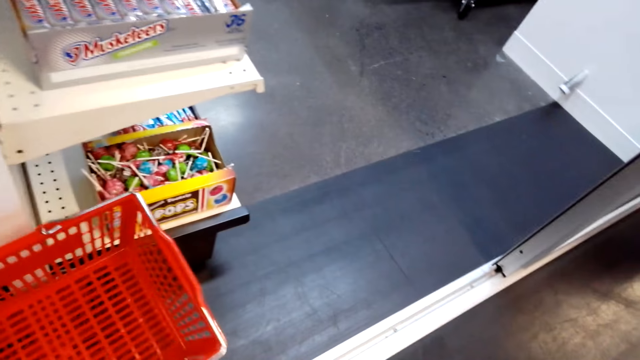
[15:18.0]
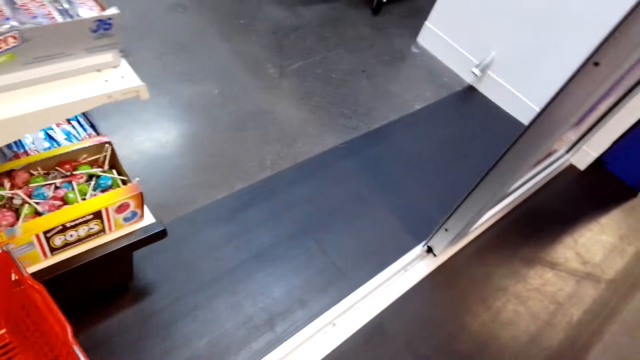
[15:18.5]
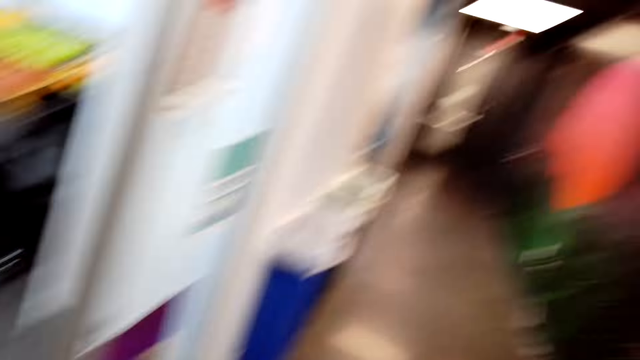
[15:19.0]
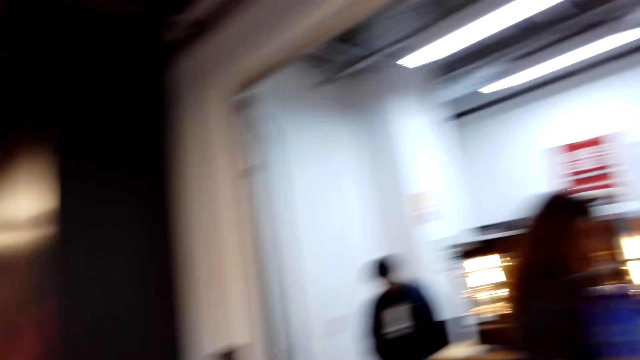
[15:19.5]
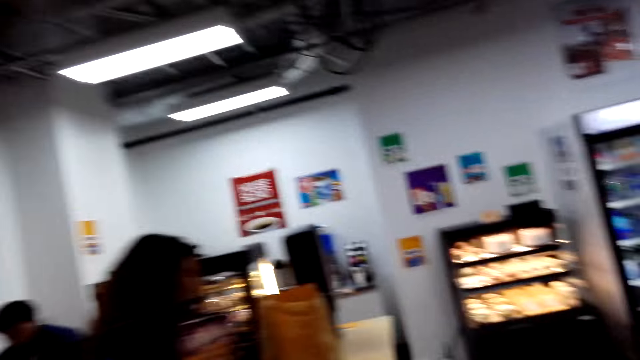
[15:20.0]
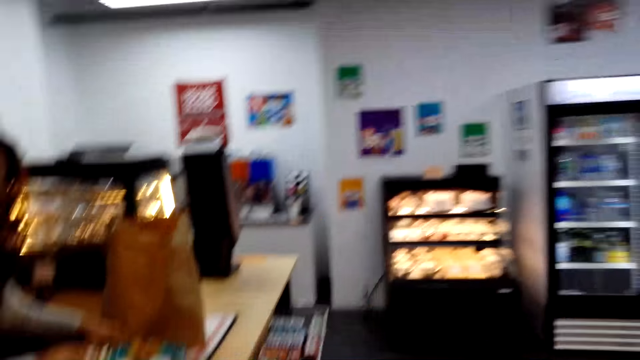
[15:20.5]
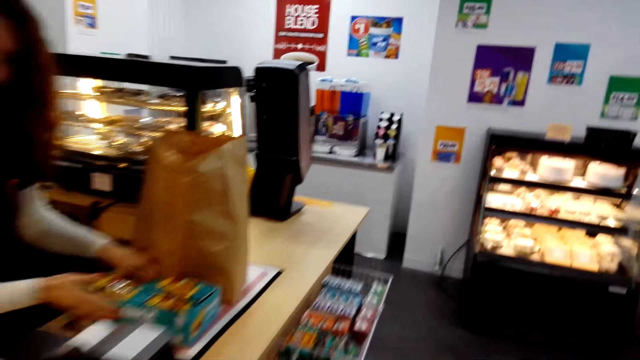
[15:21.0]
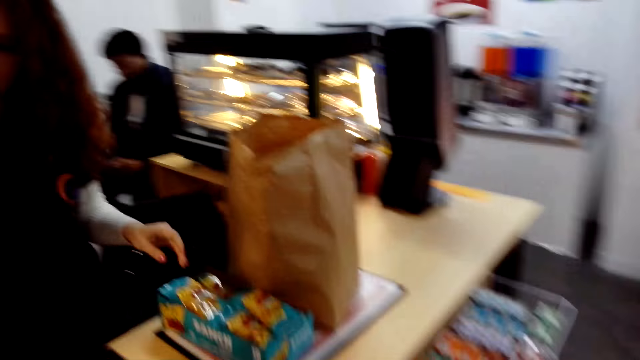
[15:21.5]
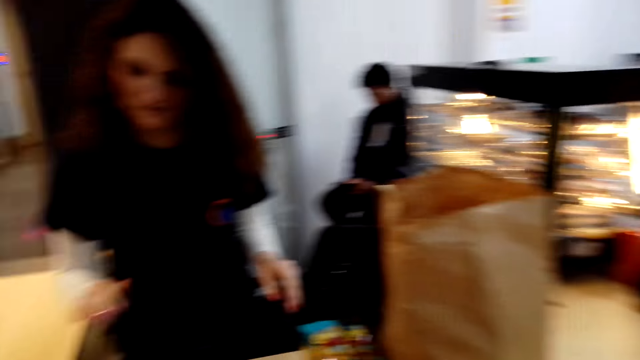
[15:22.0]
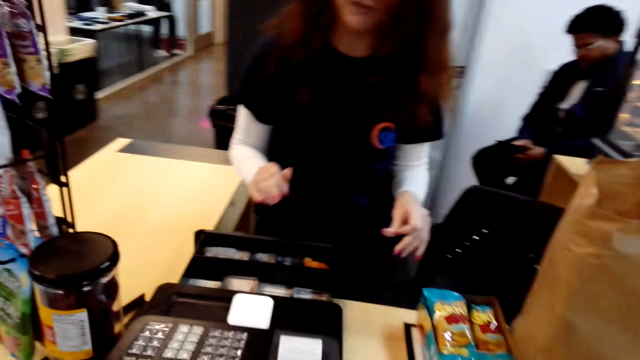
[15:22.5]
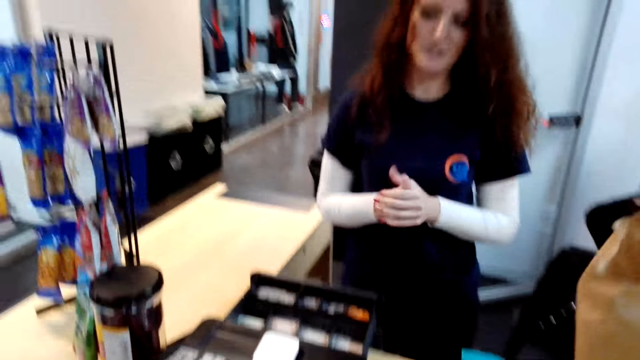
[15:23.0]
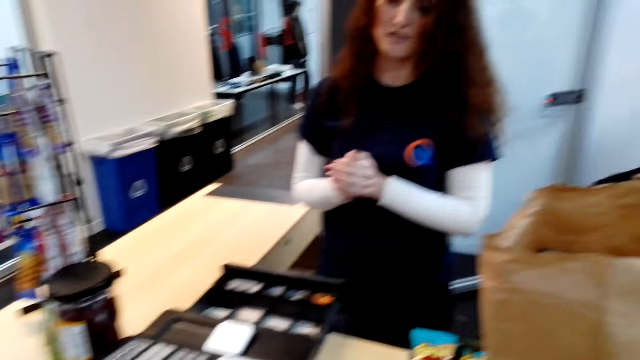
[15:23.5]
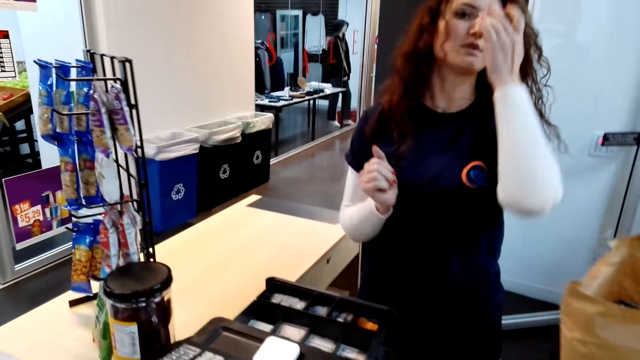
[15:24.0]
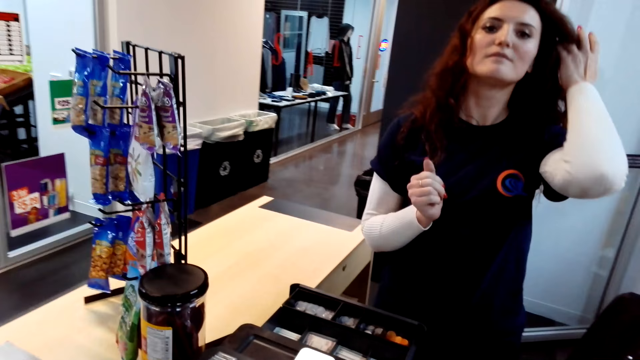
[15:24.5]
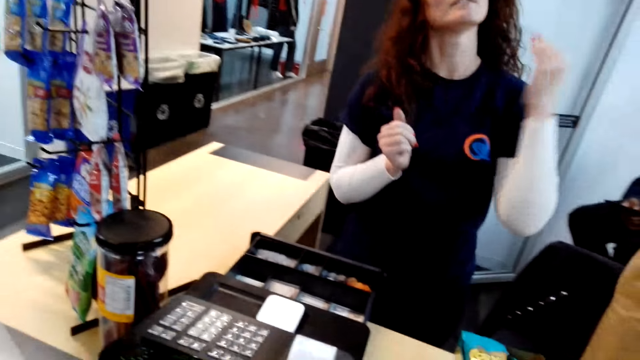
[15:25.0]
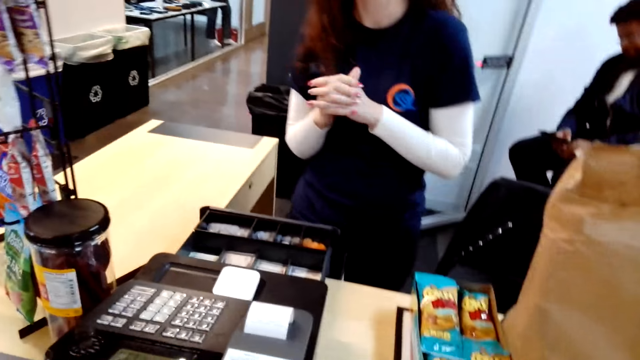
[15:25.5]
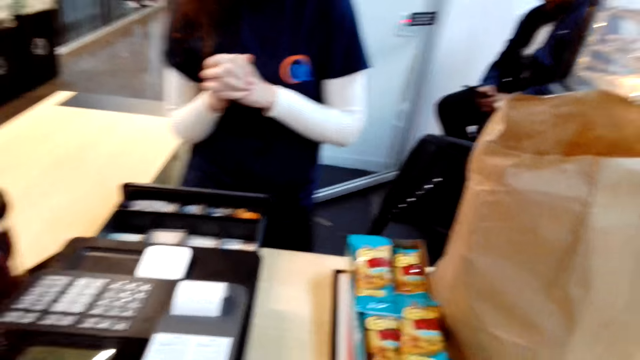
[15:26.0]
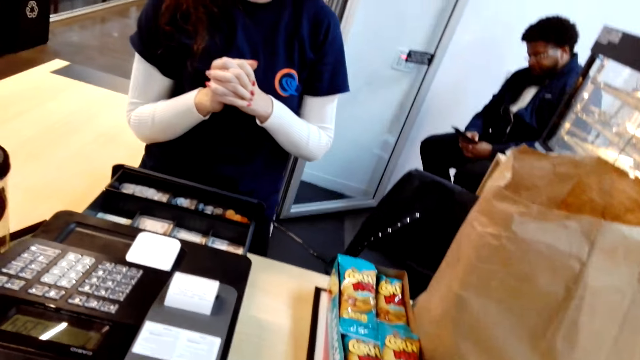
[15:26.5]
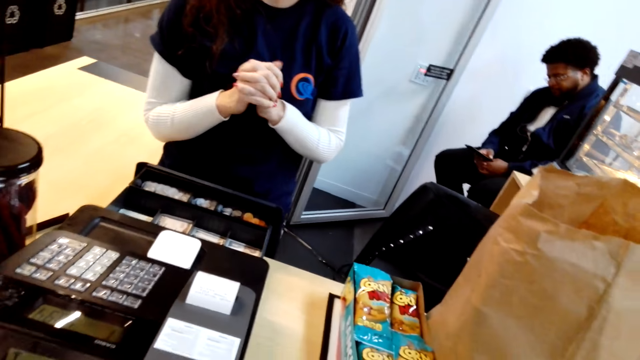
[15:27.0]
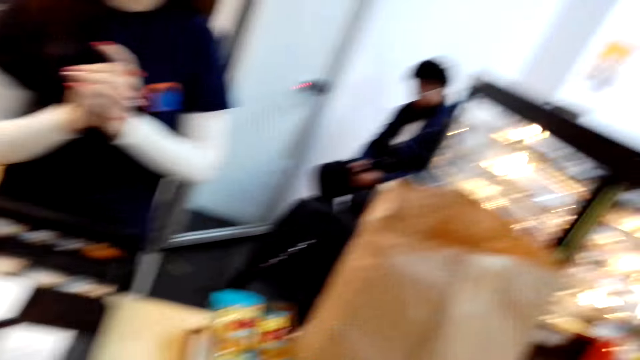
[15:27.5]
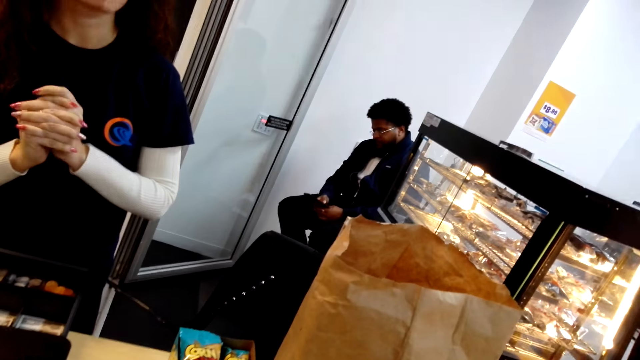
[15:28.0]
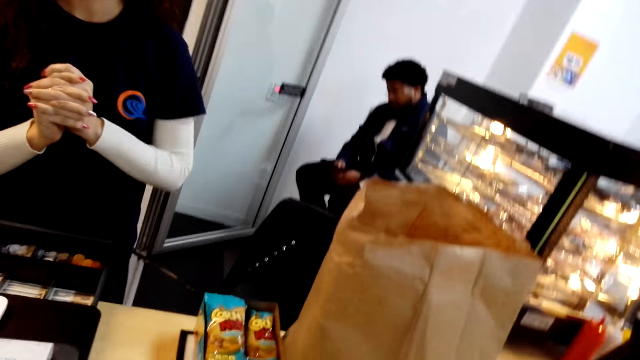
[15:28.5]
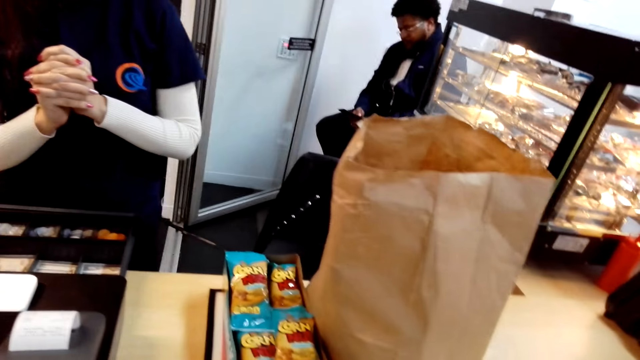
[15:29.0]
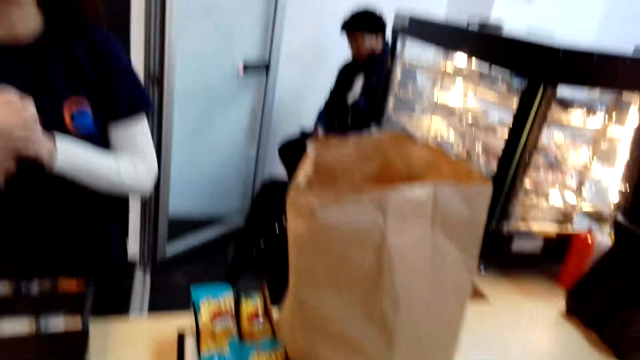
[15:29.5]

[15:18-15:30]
The camera wearer walks back toward the cashier. They interact with the cashier. The cashier pulls a billing machine's cash drawer.

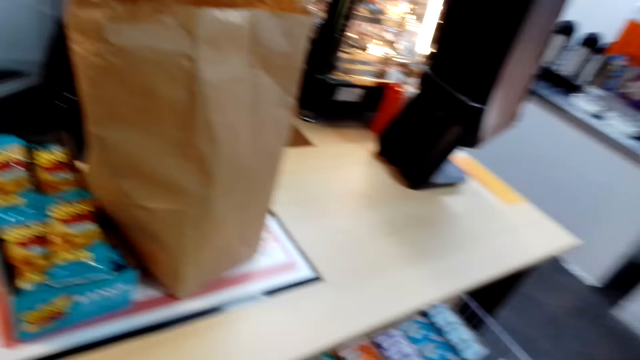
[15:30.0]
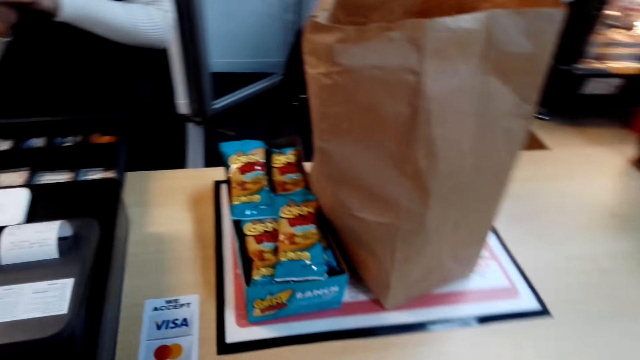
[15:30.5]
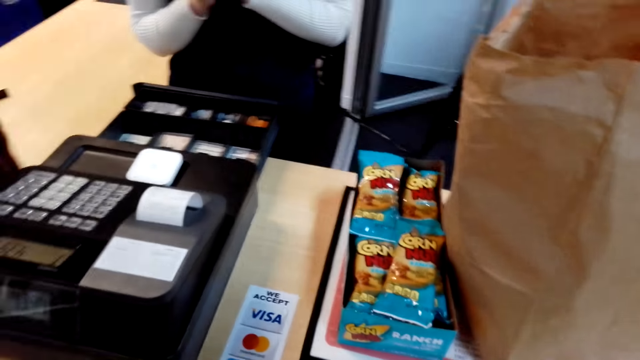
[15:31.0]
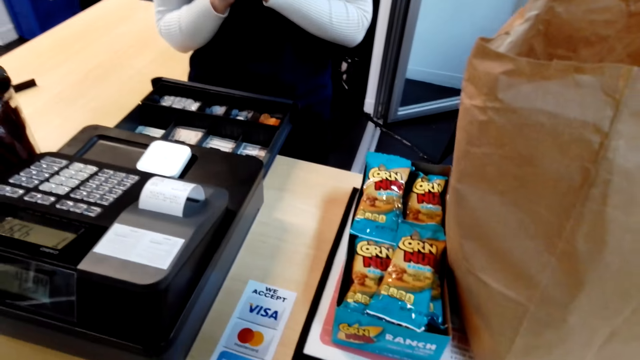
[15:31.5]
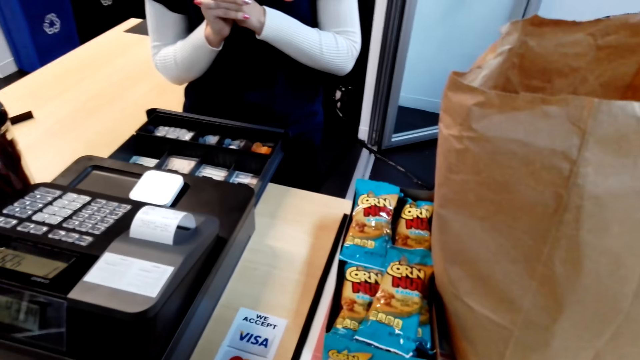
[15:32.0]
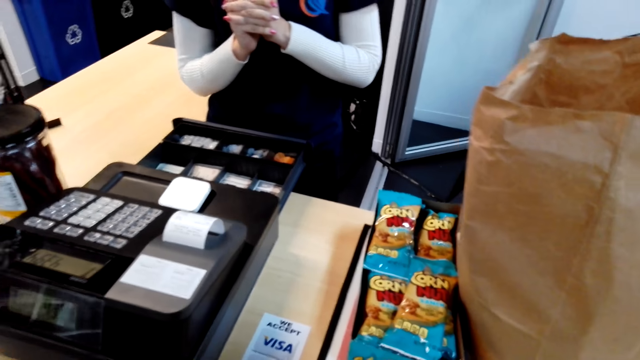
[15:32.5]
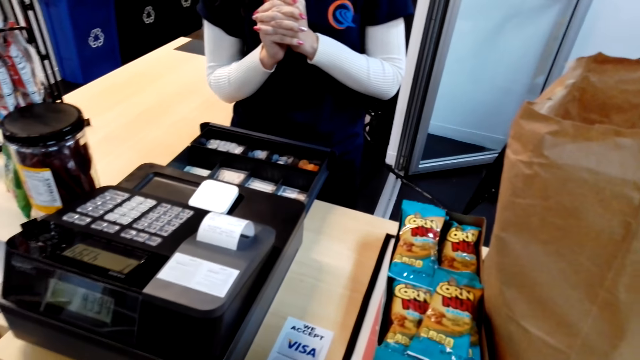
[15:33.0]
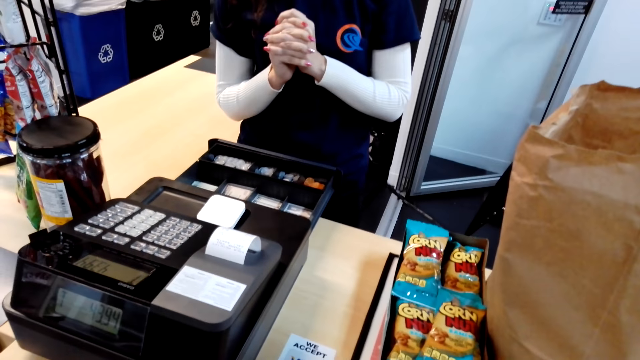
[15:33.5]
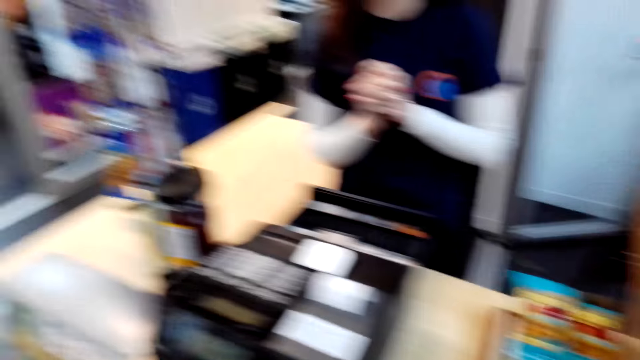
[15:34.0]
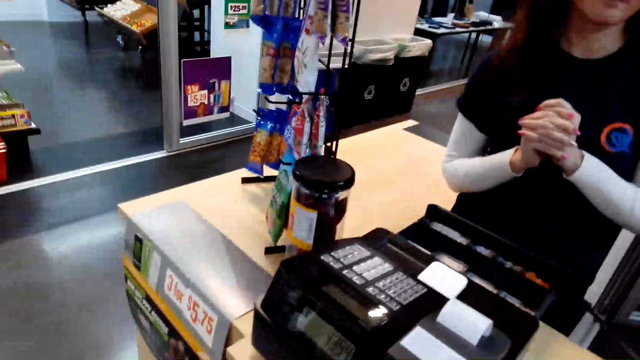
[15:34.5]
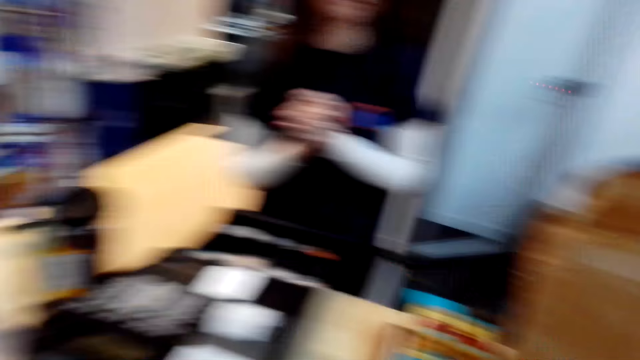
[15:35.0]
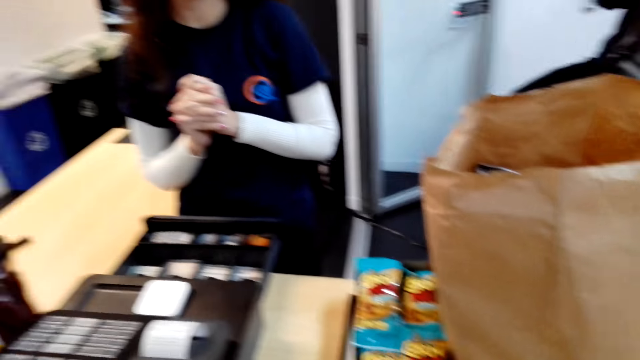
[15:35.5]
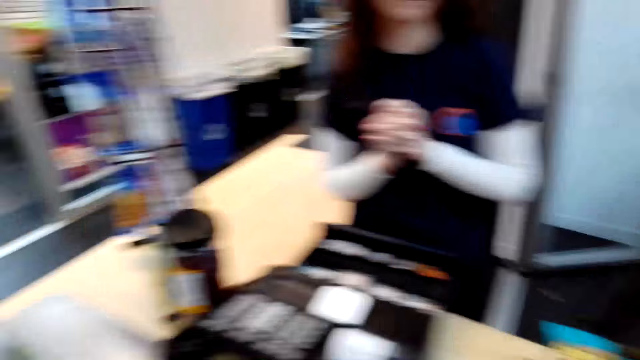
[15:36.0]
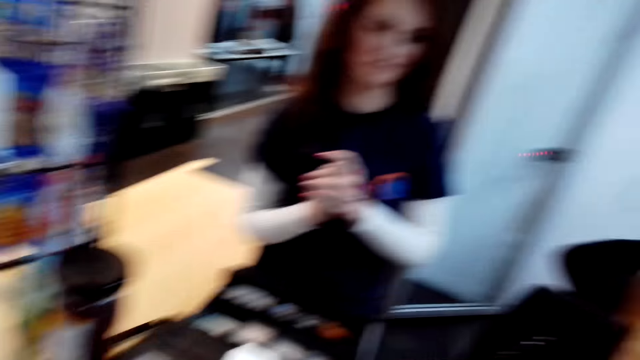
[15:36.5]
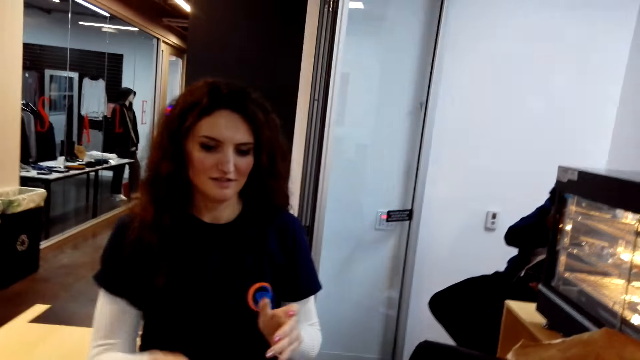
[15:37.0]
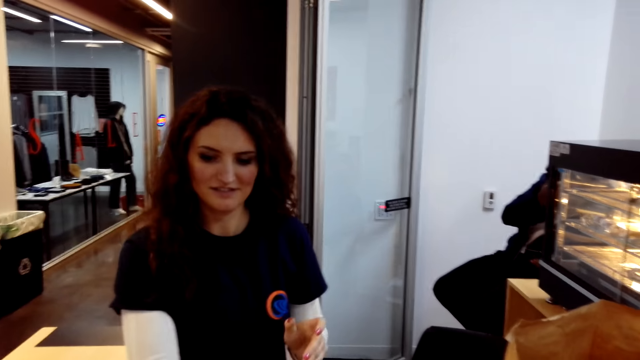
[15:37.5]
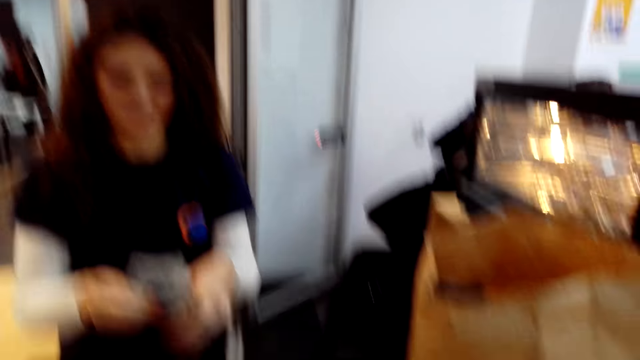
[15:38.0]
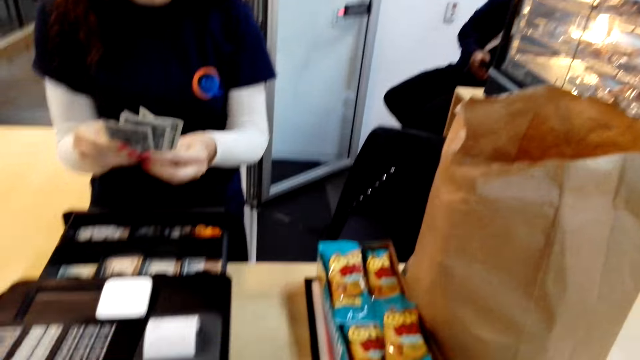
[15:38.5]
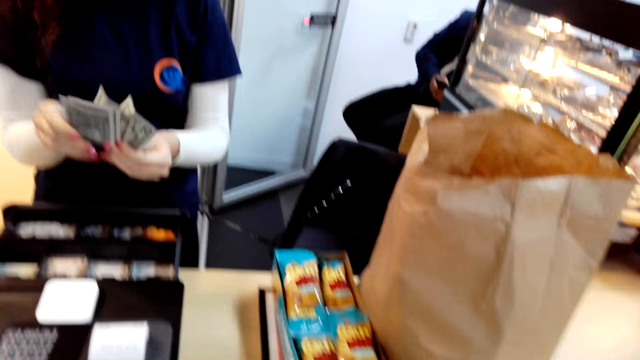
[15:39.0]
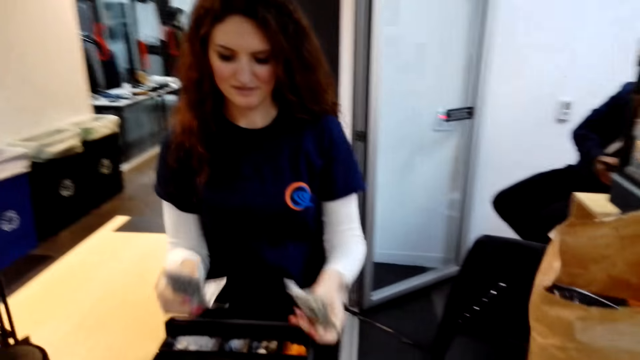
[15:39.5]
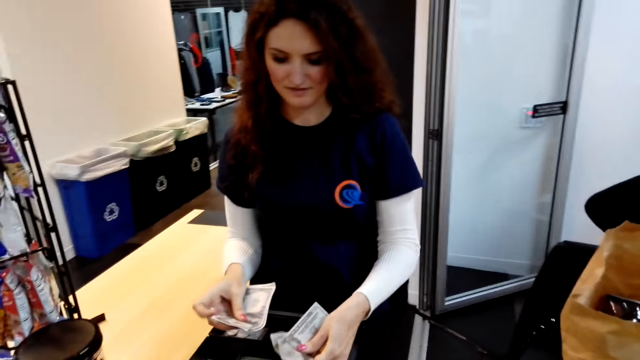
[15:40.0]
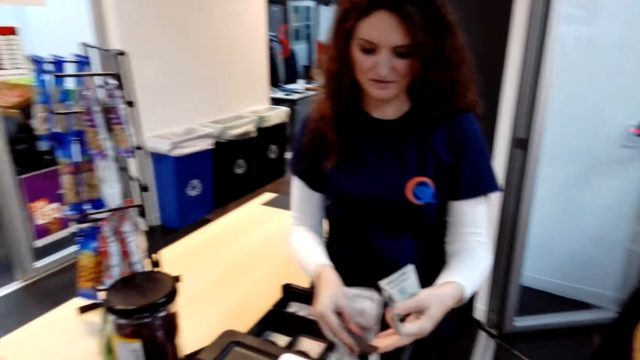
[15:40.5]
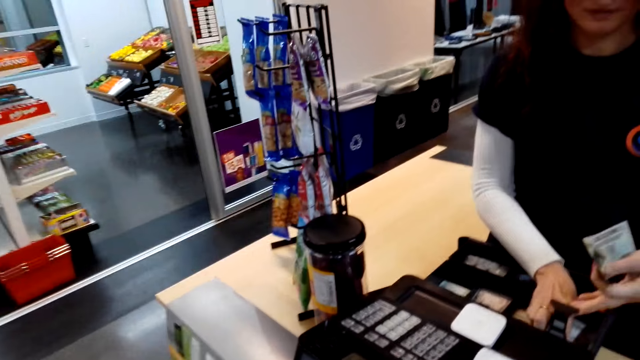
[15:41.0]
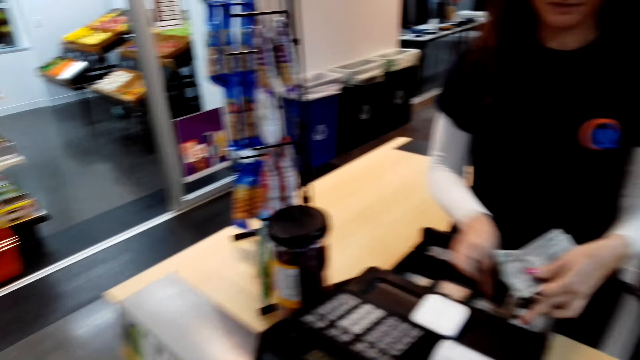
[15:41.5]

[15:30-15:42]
The camera wearer hands the cashier money. They pay for the shopped items. The cashier counts the money and puts the money in a billing machine cash drawer.
